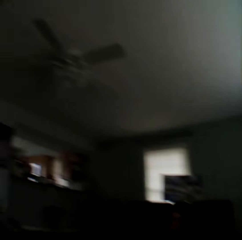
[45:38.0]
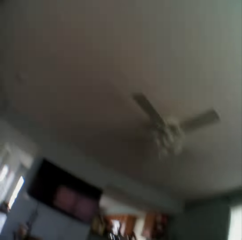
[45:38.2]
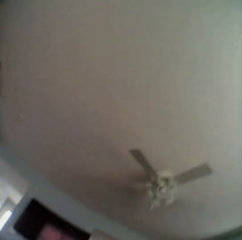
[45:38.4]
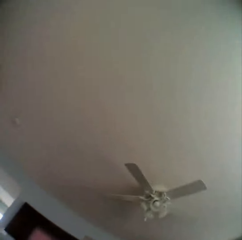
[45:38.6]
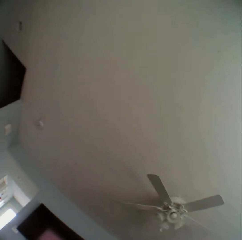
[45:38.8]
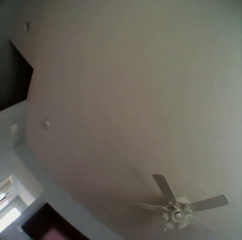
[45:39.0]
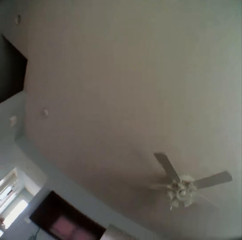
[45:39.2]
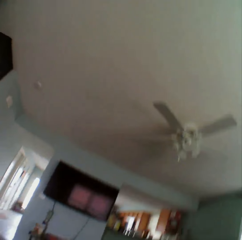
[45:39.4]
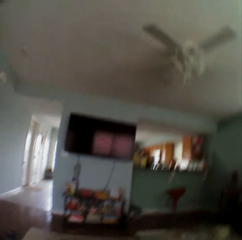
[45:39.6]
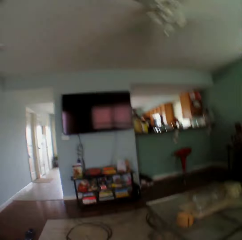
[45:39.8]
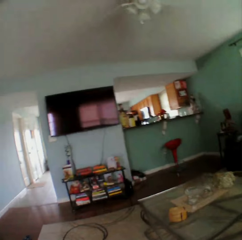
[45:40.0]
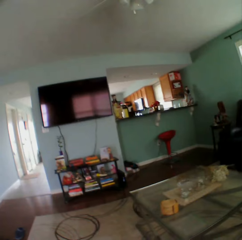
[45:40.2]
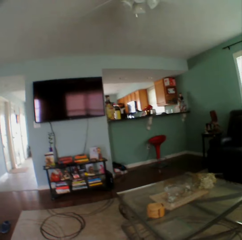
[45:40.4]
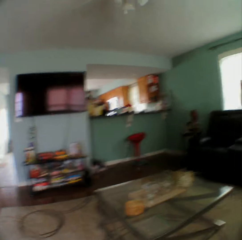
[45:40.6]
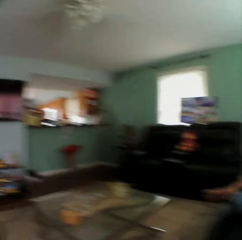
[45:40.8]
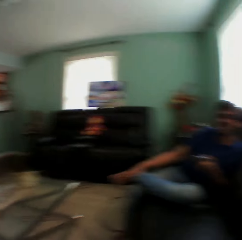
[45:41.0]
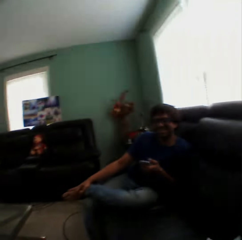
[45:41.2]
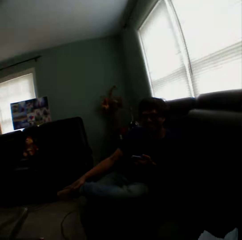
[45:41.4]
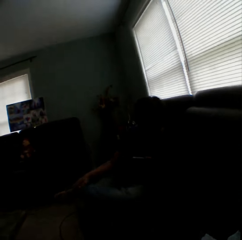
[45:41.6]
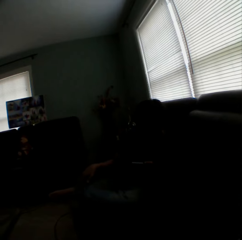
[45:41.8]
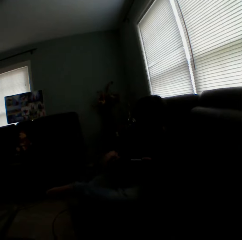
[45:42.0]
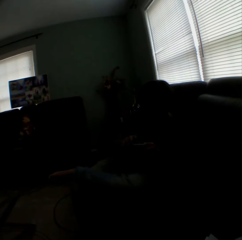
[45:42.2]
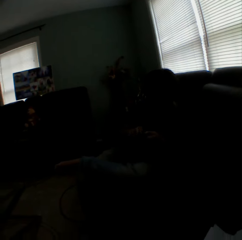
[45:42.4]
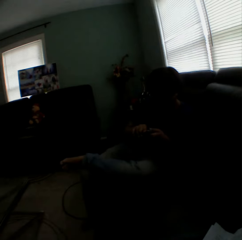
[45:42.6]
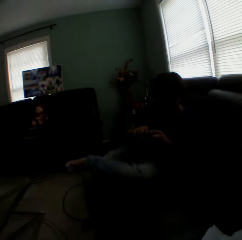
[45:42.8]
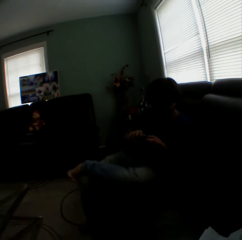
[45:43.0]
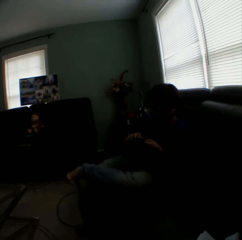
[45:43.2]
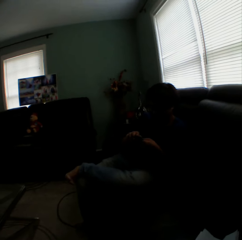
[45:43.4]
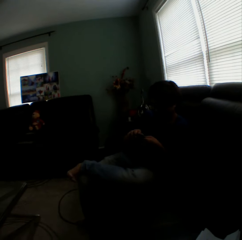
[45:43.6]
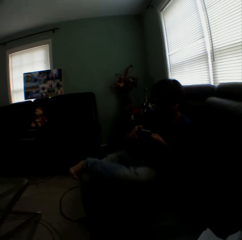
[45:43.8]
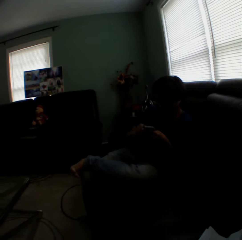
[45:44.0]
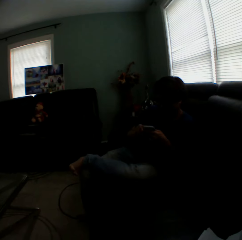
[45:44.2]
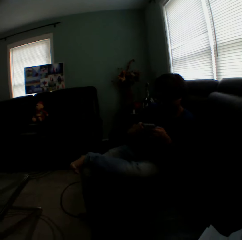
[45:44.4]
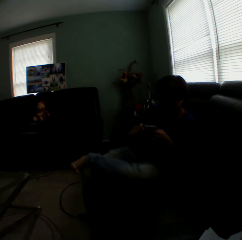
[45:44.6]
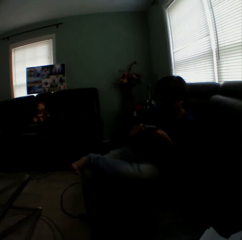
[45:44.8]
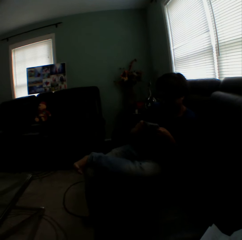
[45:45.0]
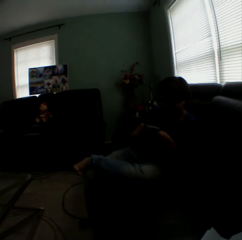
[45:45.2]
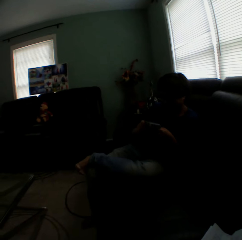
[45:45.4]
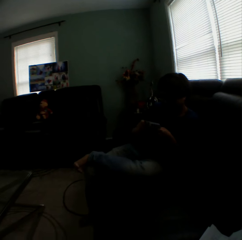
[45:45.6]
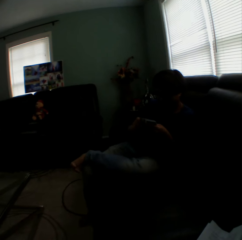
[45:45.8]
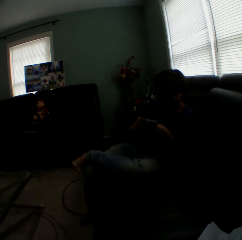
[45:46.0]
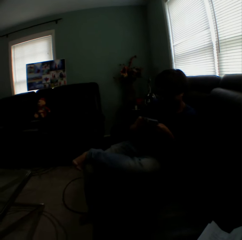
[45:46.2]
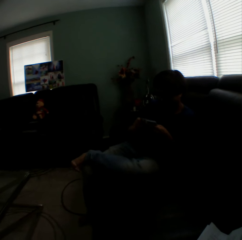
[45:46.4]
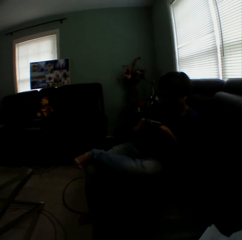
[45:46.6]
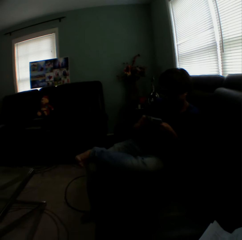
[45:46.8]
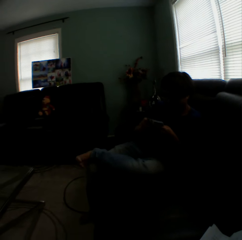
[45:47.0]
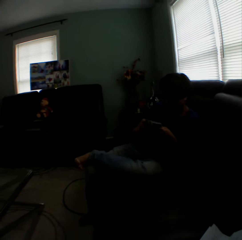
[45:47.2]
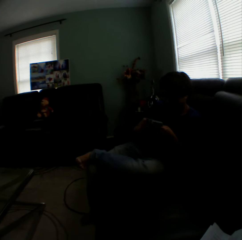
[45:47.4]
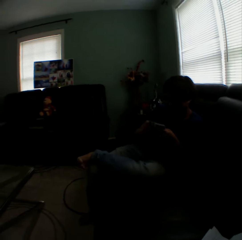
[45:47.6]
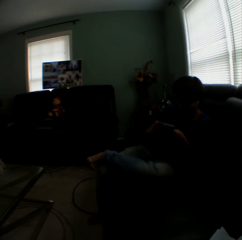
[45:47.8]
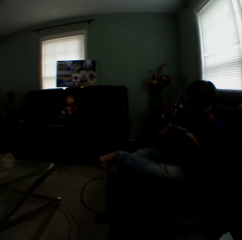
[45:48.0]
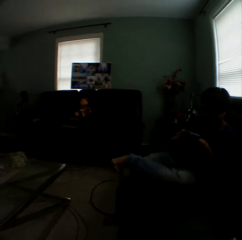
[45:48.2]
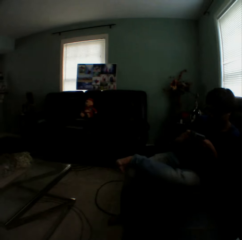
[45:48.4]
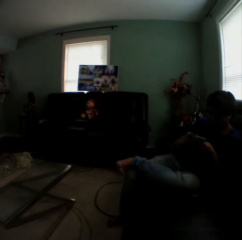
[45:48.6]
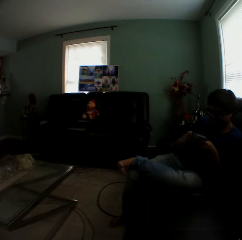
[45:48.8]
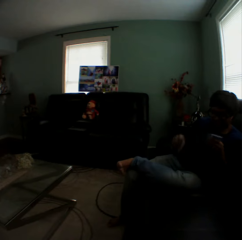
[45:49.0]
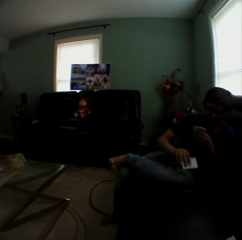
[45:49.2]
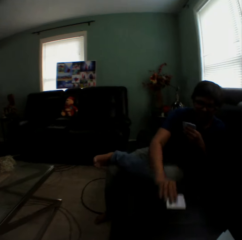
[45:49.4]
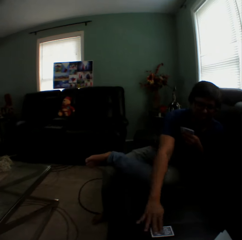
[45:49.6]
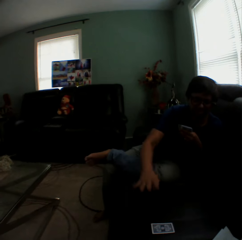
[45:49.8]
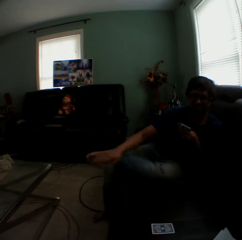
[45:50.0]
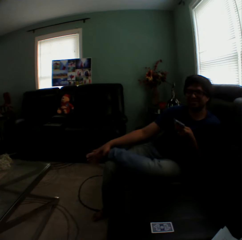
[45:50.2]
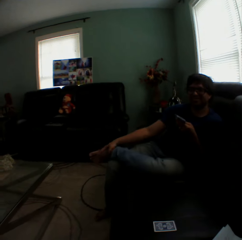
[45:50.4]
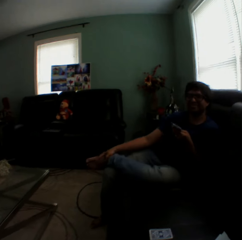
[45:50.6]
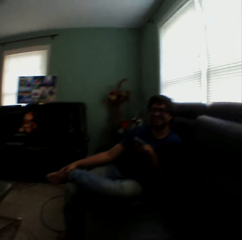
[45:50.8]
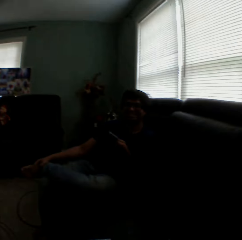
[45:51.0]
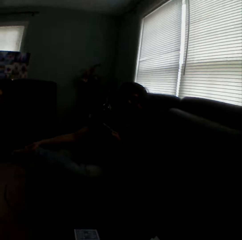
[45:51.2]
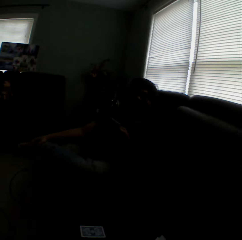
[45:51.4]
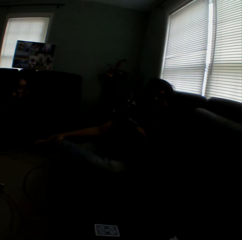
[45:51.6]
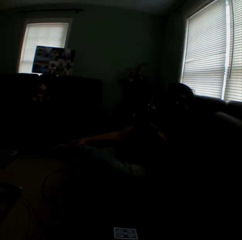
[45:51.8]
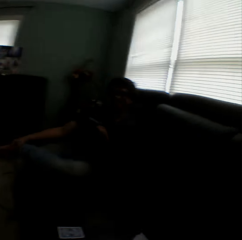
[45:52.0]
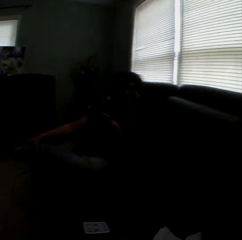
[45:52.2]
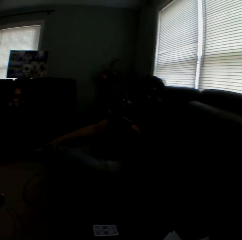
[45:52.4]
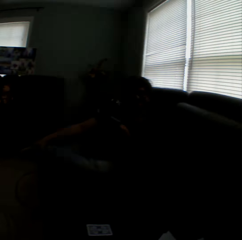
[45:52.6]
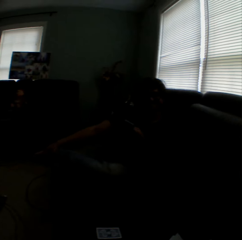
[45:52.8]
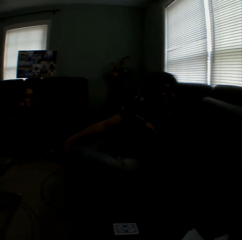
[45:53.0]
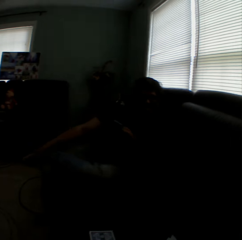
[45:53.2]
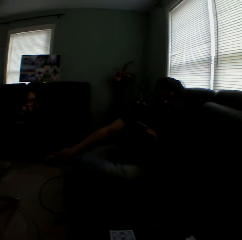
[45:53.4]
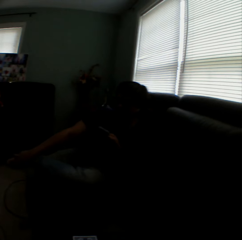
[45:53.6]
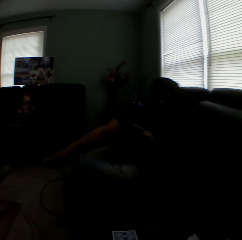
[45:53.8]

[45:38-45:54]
The camera wearer looks at the ceiling. They look at a man. The man throws a card on the couch.

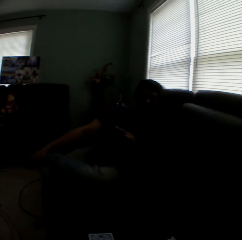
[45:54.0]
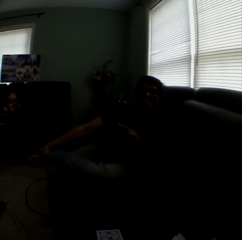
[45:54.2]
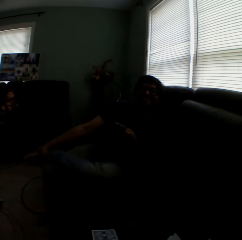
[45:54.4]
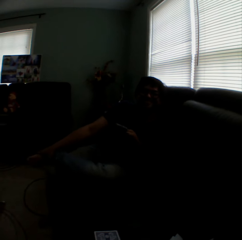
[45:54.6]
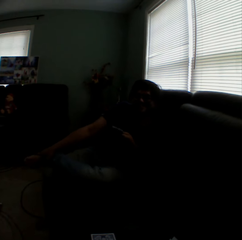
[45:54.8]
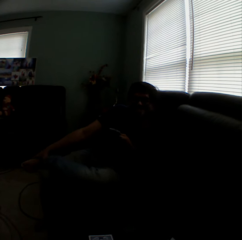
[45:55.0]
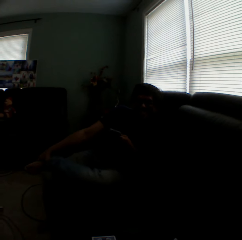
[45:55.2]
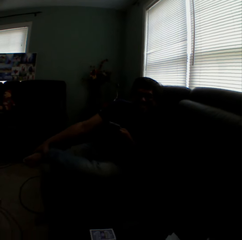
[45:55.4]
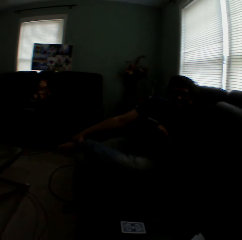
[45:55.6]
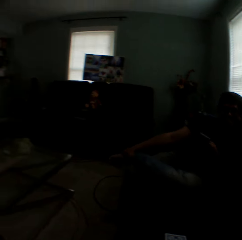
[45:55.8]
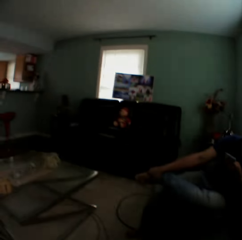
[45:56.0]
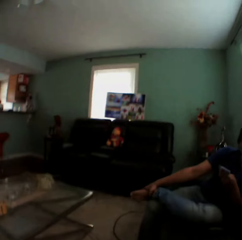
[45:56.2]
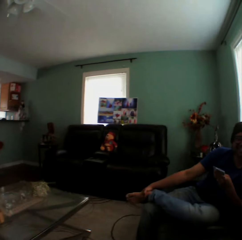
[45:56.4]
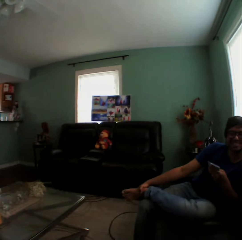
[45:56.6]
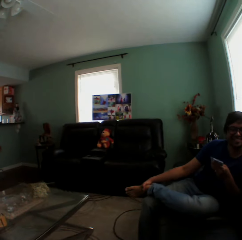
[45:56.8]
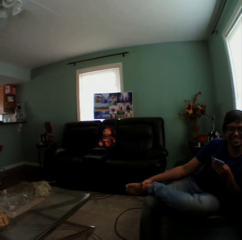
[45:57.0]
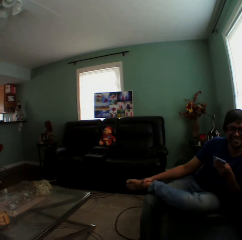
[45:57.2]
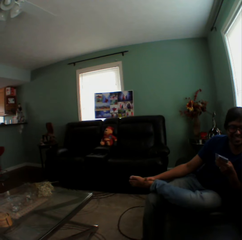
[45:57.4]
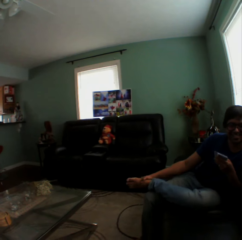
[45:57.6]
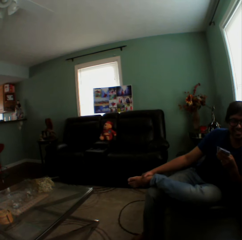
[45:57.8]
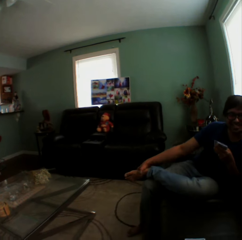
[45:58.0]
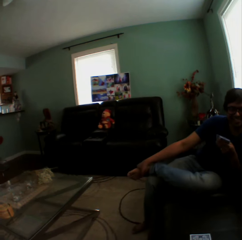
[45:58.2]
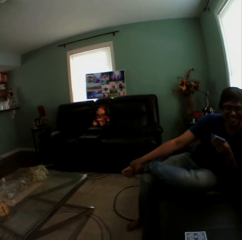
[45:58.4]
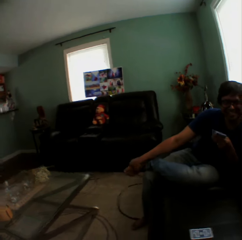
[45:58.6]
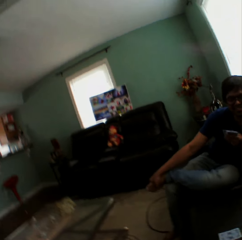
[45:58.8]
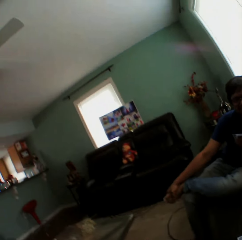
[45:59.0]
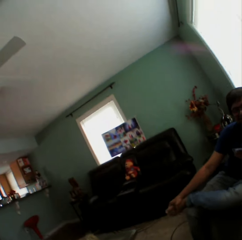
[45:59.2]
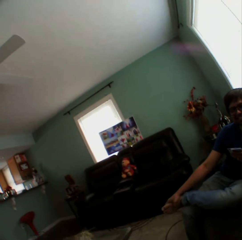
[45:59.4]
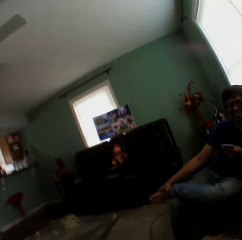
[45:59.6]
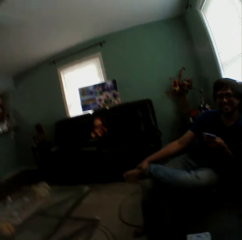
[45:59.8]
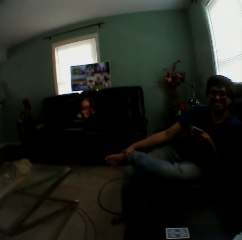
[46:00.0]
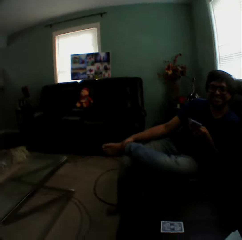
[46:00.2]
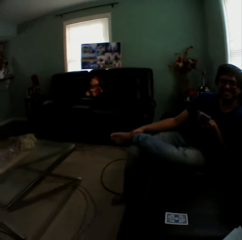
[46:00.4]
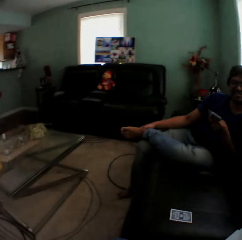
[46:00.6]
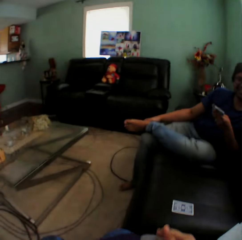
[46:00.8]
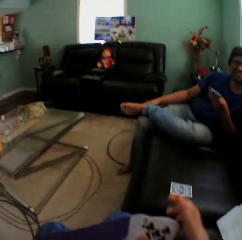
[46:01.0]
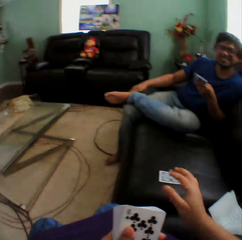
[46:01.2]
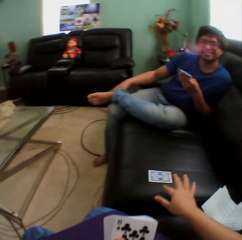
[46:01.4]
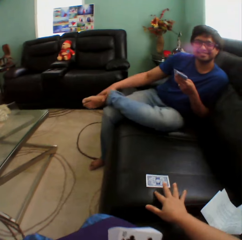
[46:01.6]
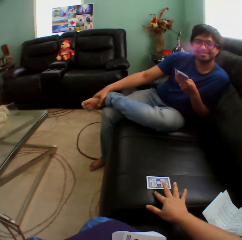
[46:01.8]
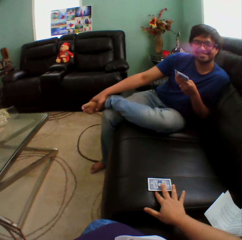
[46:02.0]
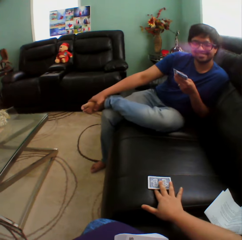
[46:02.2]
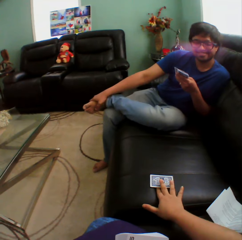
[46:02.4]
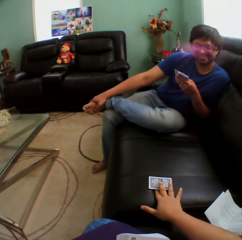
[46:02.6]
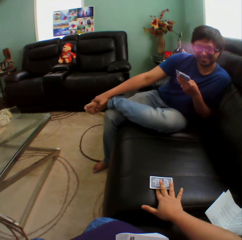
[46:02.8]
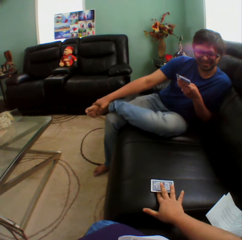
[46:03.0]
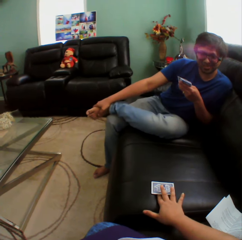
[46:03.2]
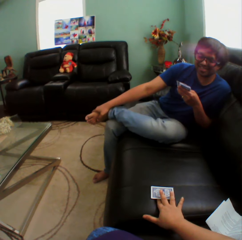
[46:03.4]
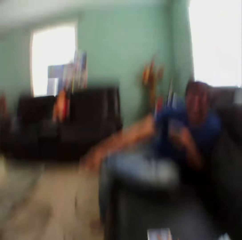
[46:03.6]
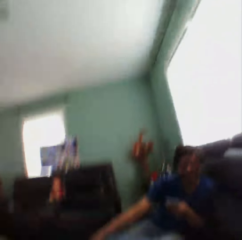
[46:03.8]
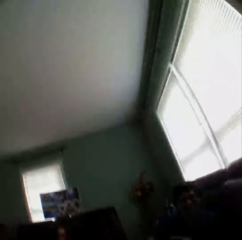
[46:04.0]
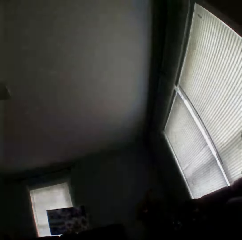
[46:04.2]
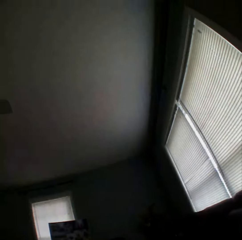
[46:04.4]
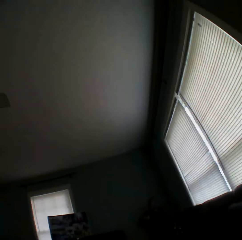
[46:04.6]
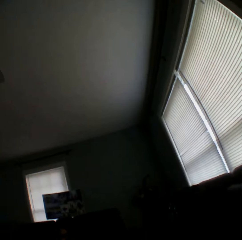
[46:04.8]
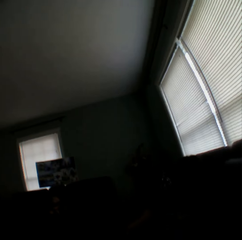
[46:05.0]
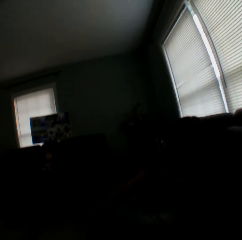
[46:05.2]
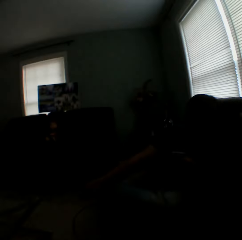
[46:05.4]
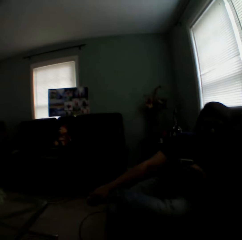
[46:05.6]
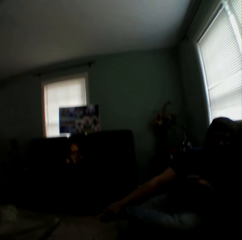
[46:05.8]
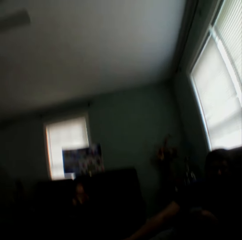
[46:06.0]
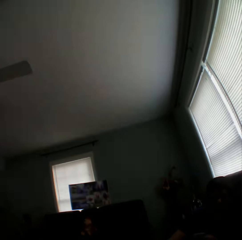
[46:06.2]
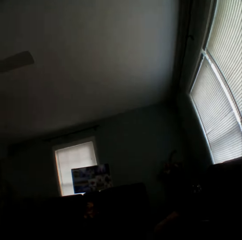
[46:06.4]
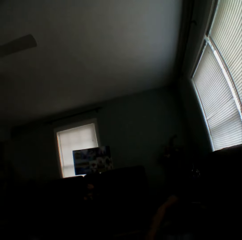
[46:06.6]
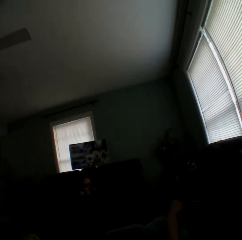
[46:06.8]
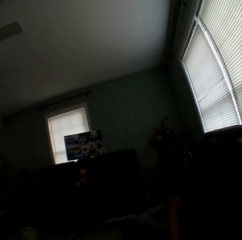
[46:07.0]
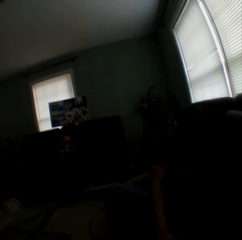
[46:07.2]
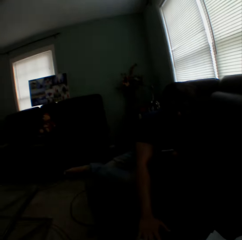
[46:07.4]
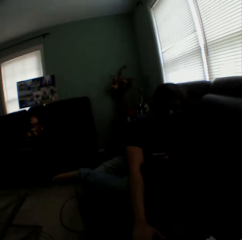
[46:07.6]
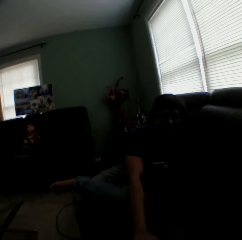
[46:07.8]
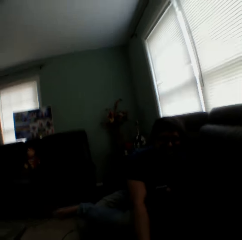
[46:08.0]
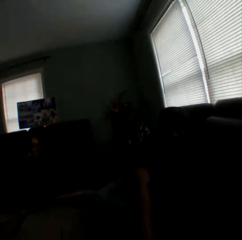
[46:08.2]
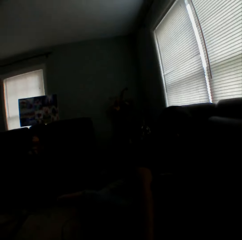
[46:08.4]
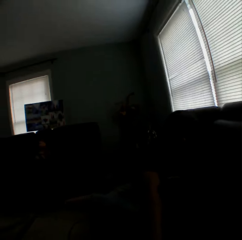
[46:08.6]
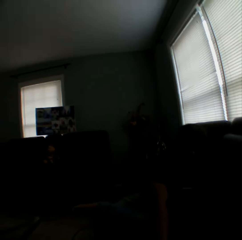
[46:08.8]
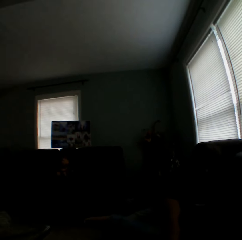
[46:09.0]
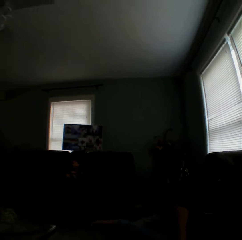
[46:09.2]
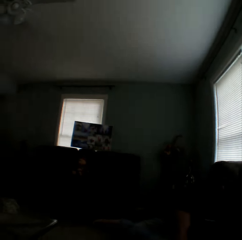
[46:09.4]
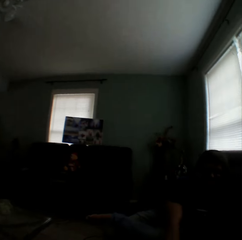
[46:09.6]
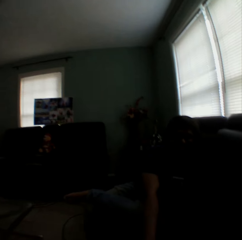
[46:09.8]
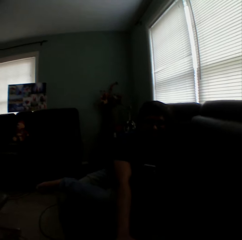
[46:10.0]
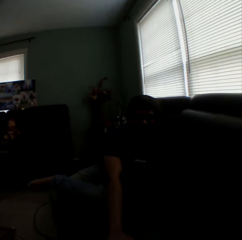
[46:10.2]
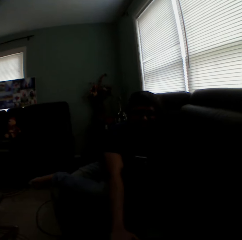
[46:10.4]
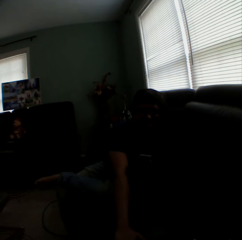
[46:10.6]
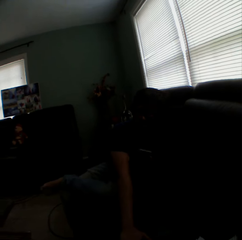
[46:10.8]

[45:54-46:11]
The camera wearer holds the card. A man puts his hand on the card.
